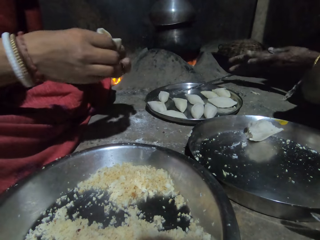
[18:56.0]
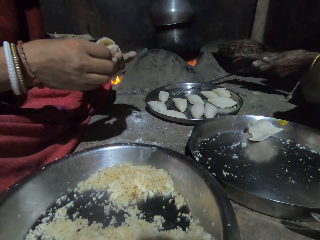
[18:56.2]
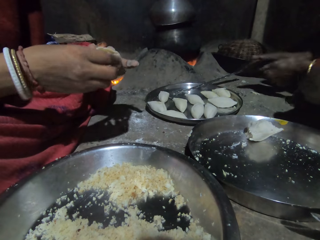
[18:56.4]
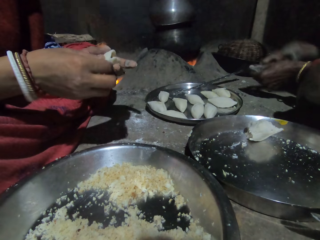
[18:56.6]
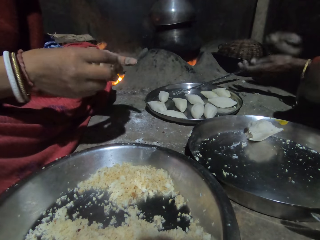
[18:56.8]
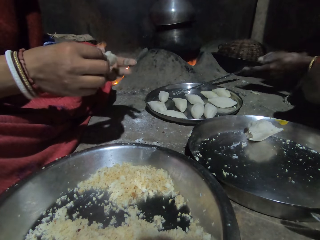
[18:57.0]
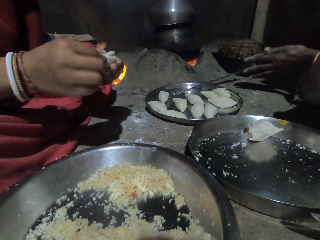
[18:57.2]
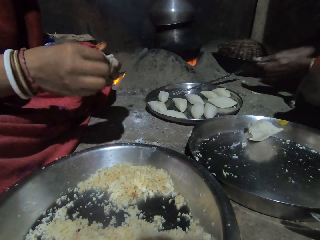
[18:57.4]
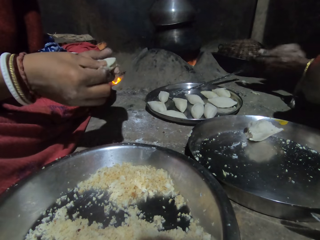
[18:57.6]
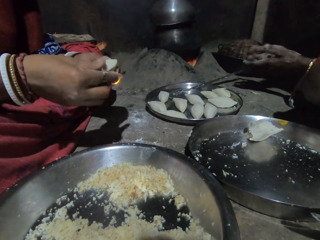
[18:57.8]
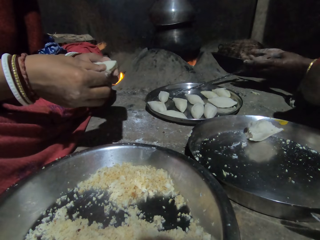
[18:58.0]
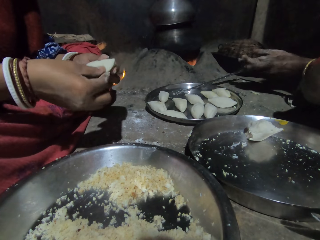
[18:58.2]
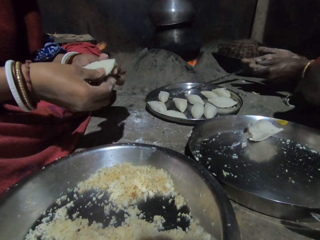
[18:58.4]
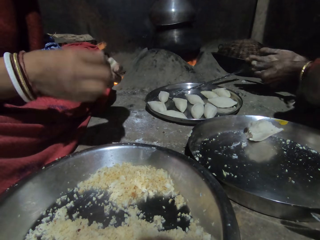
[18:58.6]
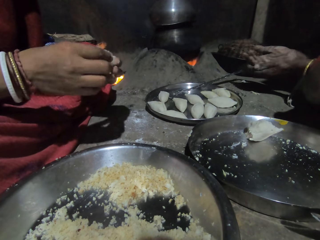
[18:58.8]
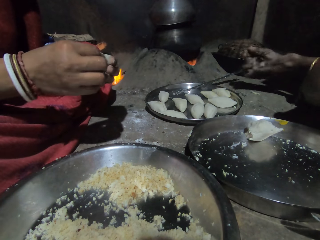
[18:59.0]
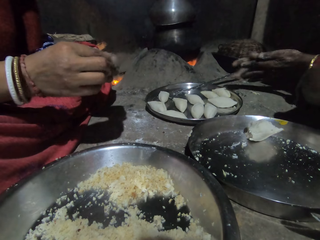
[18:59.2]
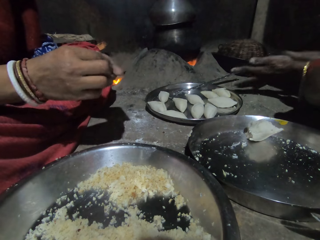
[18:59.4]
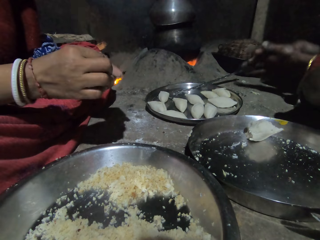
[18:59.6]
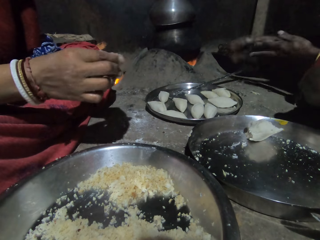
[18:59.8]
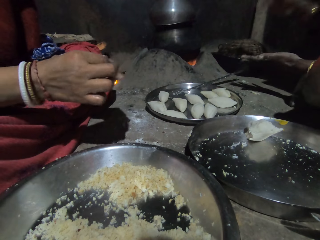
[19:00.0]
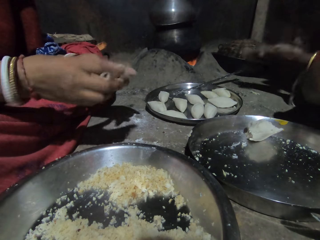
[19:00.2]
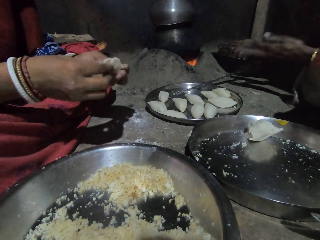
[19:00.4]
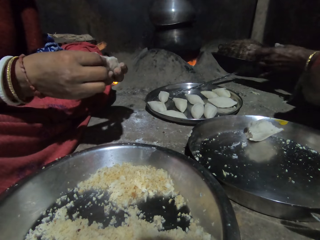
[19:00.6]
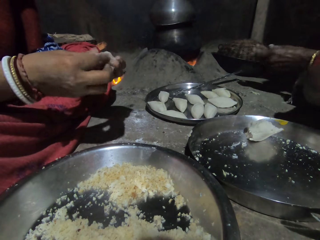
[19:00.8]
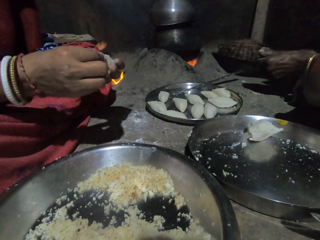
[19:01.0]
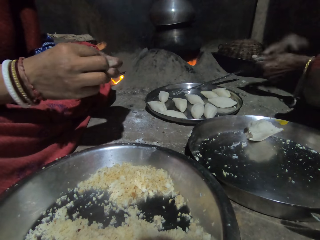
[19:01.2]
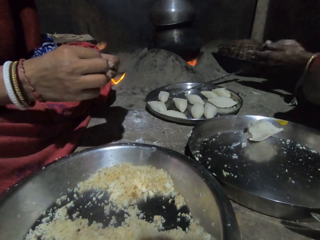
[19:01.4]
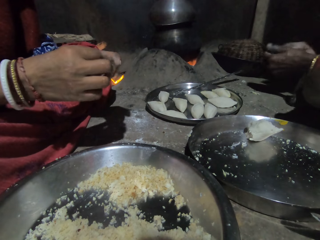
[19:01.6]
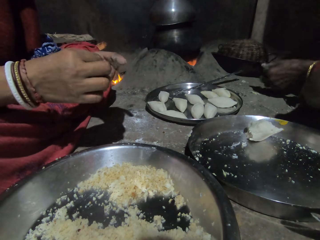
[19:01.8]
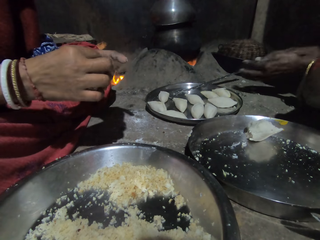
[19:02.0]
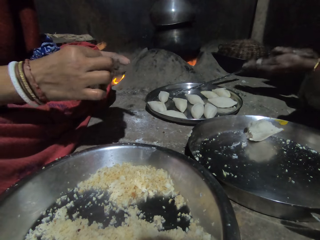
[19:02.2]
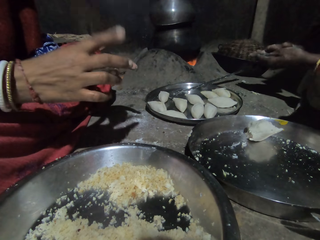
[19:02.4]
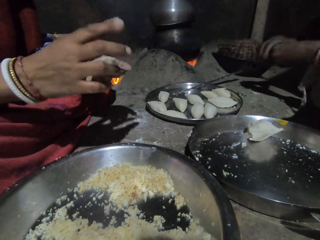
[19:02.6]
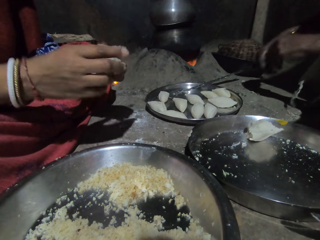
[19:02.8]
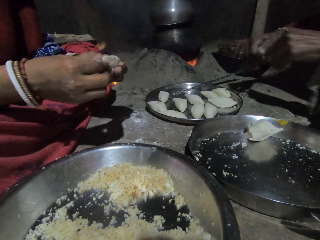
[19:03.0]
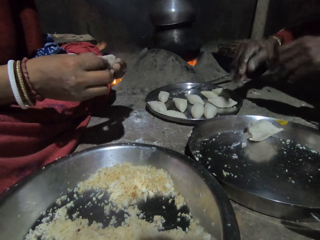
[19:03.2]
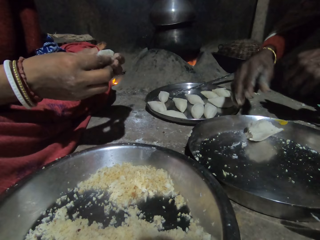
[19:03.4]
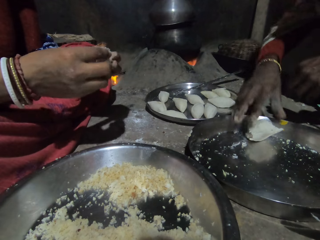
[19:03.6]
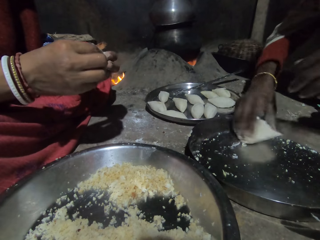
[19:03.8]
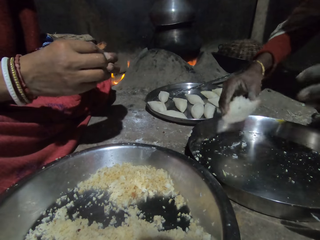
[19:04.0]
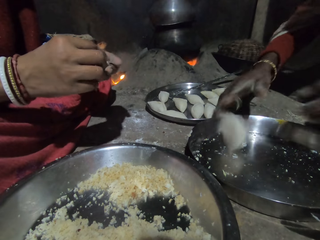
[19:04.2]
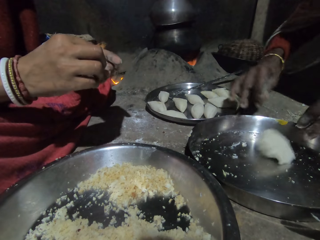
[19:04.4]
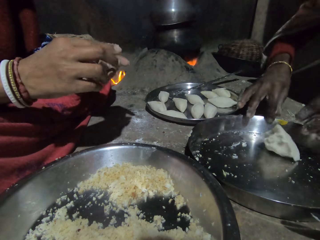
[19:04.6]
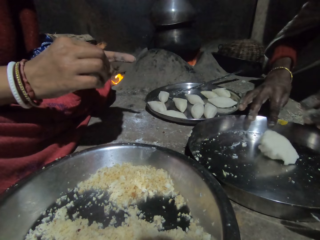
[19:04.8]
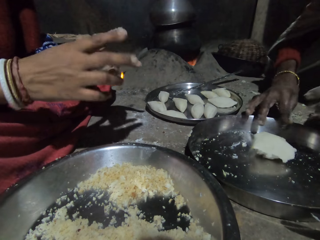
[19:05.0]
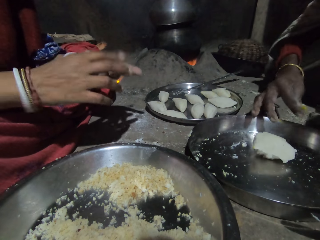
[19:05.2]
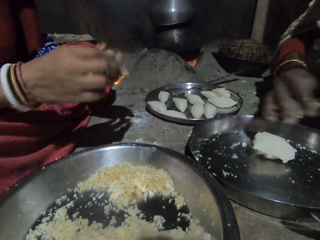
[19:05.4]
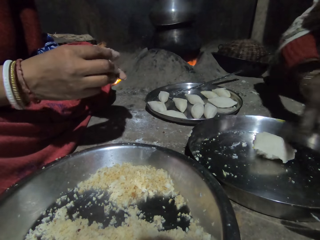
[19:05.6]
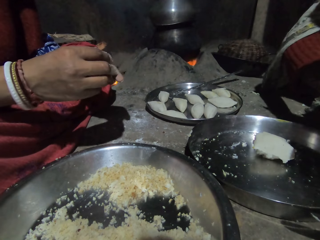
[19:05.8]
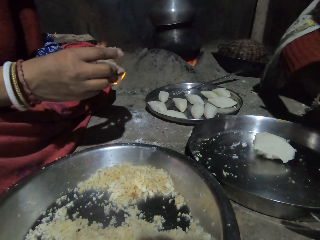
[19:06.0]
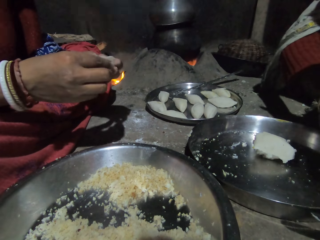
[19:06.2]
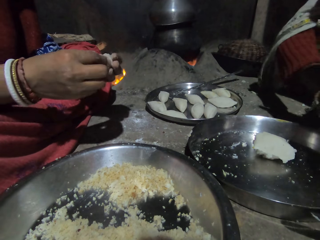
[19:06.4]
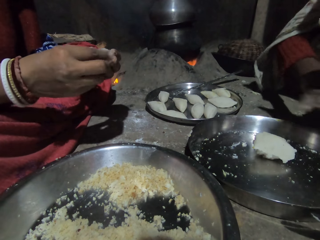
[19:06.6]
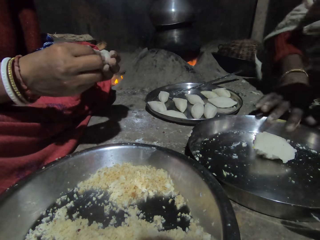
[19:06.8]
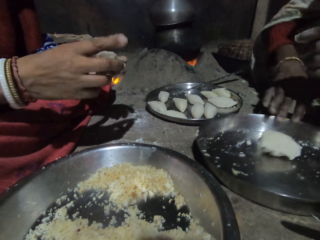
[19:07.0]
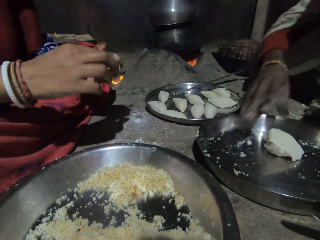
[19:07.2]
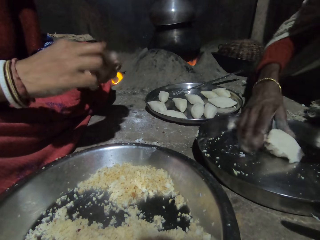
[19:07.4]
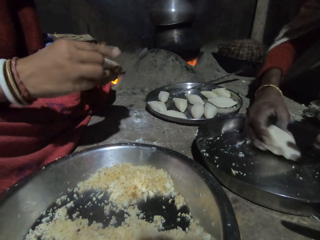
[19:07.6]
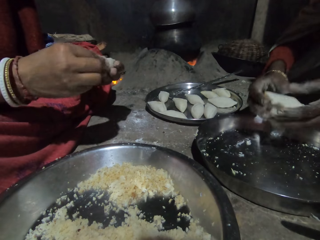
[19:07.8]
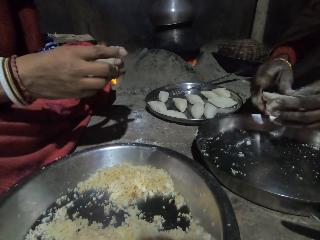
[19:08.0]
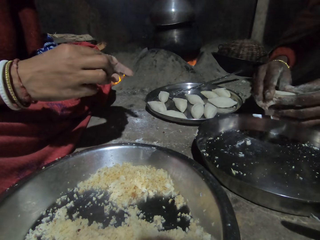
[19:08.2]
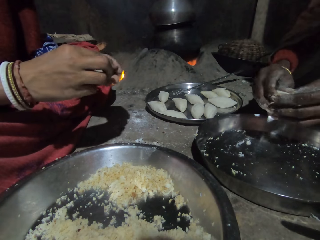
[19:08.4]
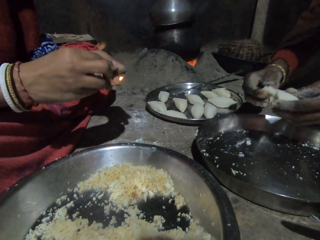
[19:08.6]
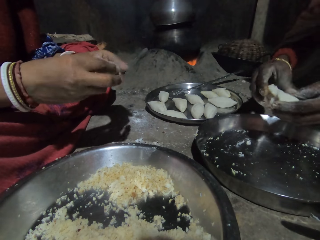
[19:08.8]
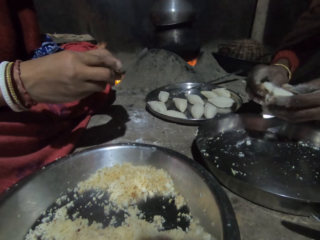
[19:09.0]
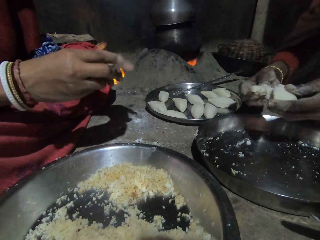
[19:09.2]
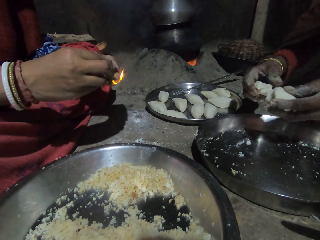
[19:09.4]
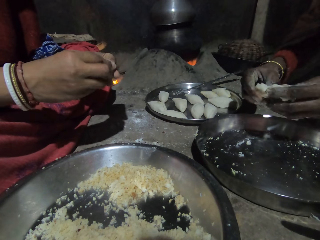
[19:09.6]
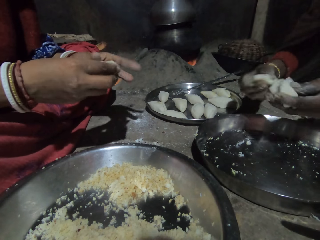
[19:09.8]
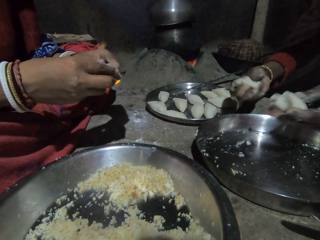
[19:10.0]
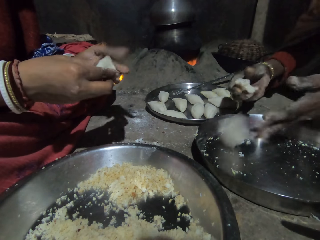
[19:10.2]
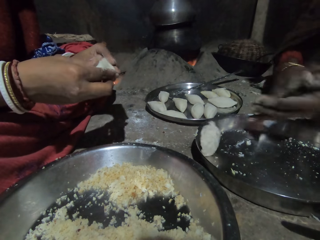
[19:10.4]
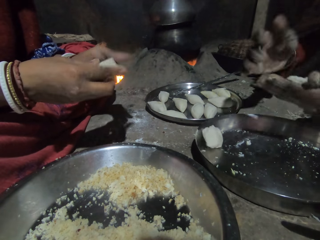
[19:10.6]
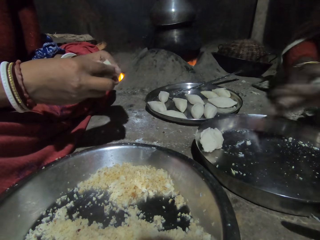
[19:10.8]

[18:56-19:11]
The camera wearer drops the spoon. He molds the dumpling with his hand and presses the dough. A man picks the dough, drops the dough in the tray, and clears the tray with his finger. The camera wearer molds the dumpling with his hand. The man pulls the tray, removes the dough from the fingers, and picks the dough. The camera wearer molds the dumpling with his hand. The man cuts the dough and drops the dough on the tray.

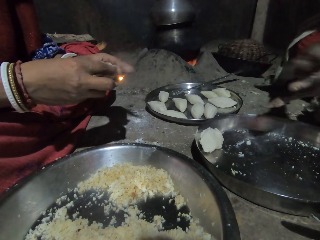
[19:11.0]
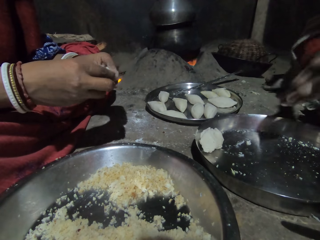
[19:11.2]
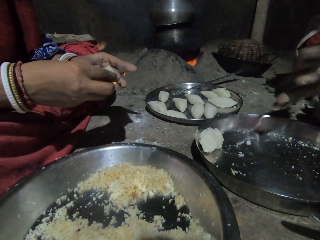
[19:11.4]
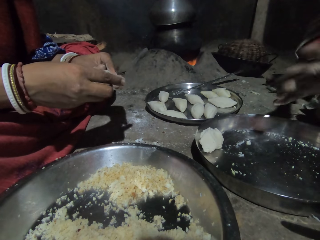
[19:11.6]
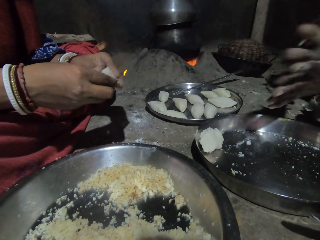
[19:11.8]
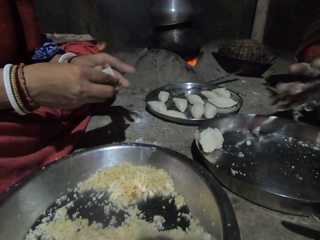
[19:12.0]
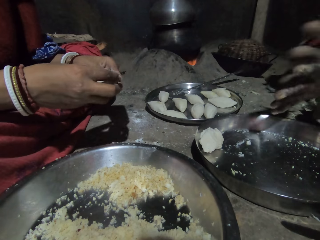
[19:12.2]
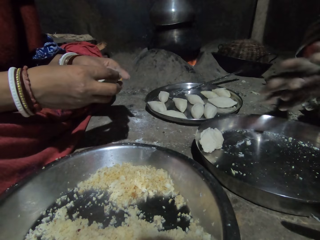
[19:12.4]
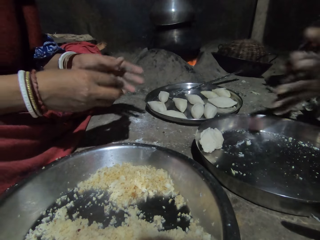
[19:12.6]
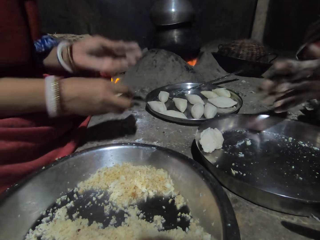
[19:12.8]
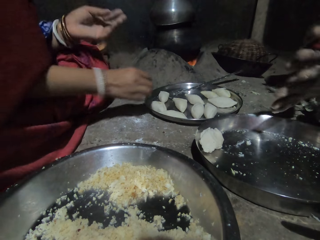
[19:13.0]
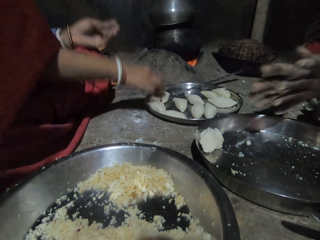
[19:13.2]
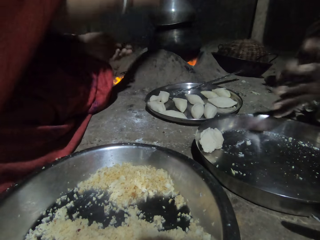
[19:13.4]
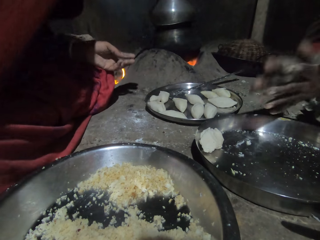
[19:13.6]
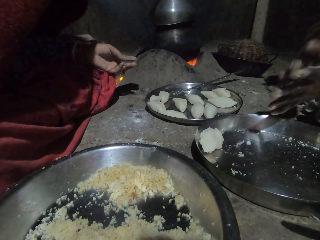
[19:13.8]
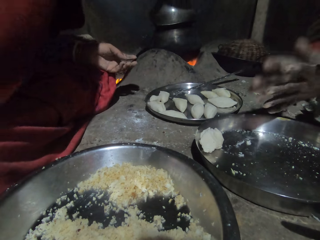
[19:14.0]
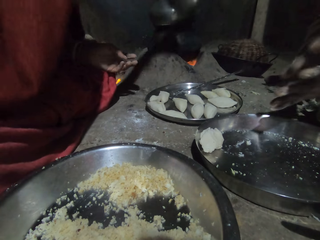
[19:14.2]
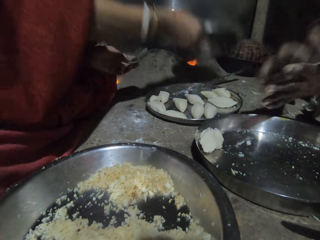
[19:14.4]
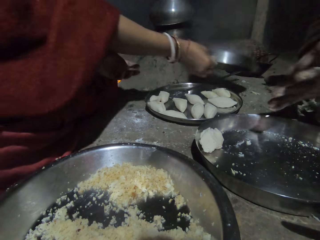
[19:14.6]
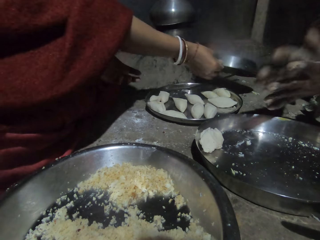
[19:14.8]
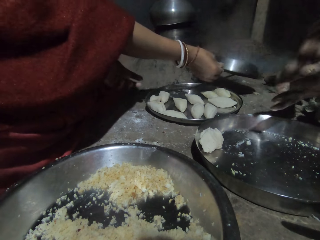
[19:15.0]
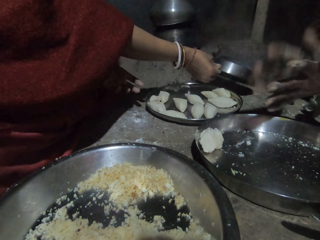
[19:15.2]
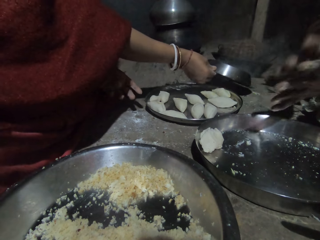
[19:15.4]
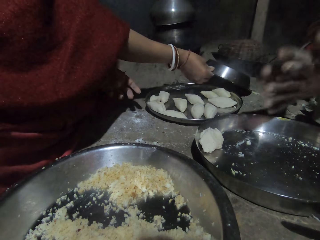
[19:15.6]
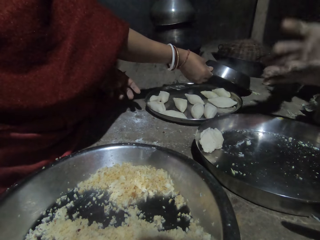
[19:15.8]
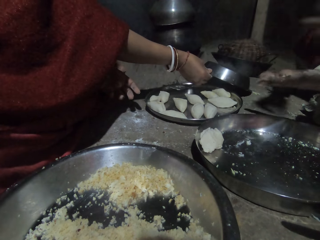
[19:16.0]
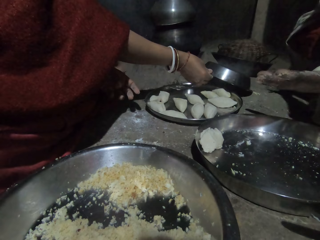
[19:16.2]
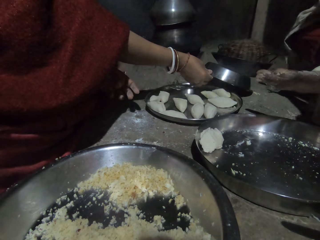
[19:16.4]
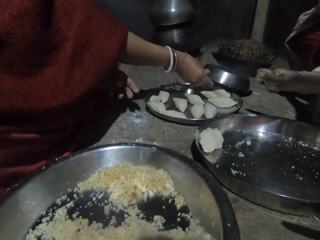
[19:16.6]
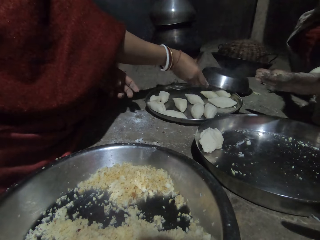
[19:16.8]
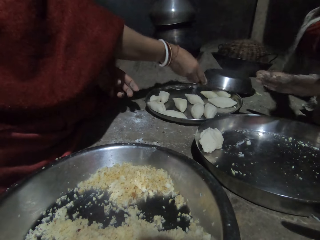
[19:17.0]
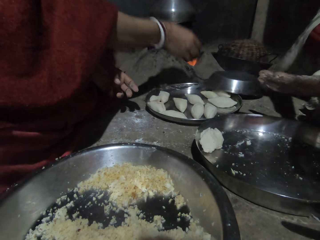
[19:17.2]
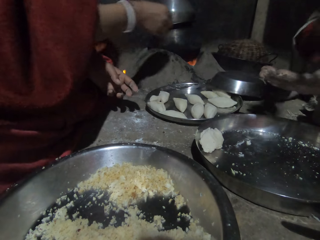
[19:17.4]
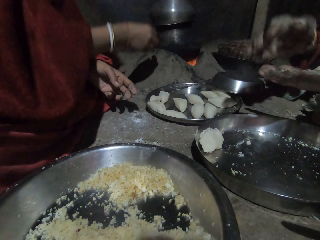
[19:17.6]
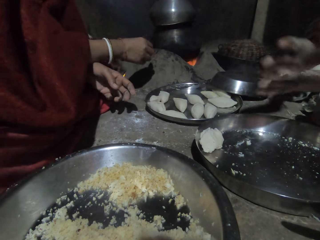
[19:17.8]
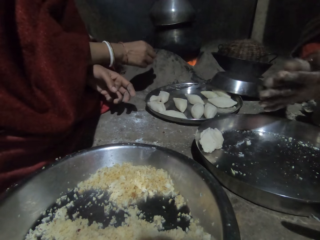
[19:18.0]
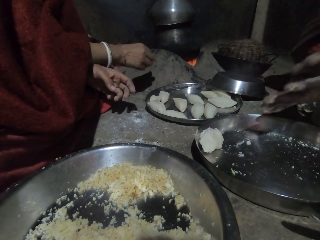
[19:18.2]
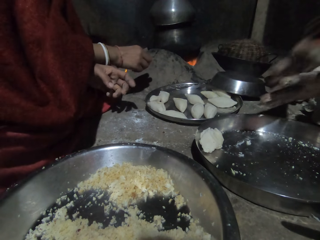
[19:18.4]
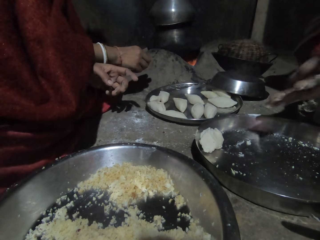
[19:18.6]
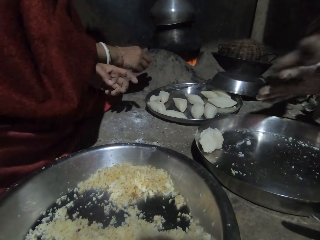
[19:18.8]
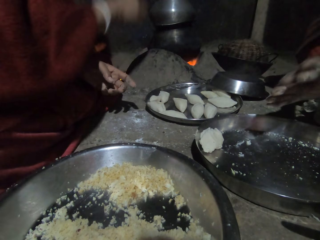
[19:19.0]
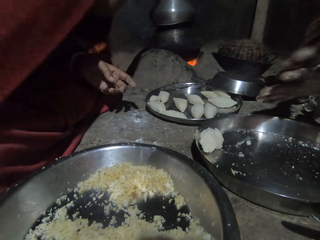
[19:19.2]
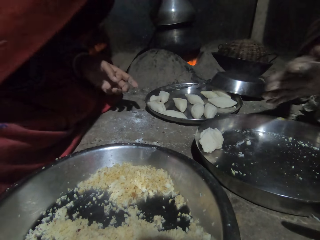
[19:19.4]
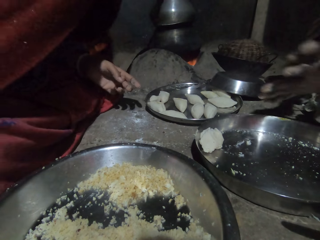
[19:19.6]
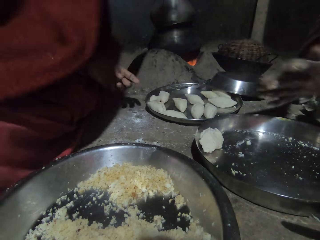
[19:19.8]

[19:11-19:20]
A man switches the dough to the other hand, molds the dough with both hands, and rolls the dough. The camera wearer puts the dumpling in the tray. The man rolls the dough. The camera wearer puts the lid on the floor and puts a plate on the working surface. The man pulls his hand off the dough and molds the dough with both hands. The camera wearer talks to the man.
